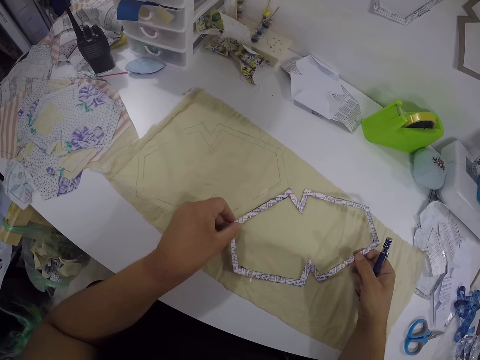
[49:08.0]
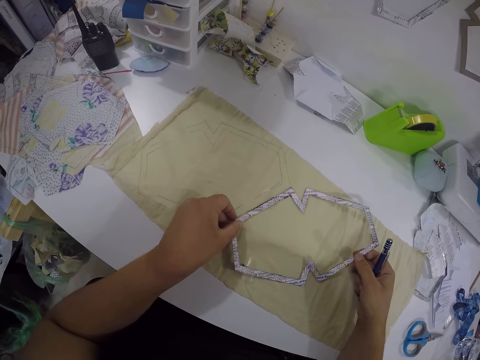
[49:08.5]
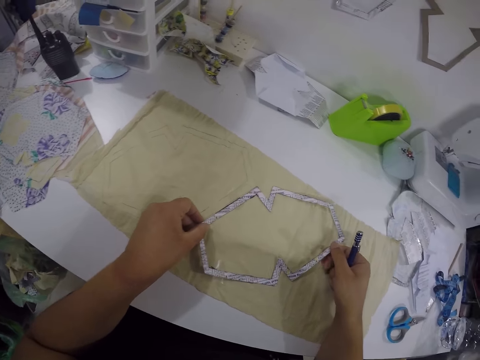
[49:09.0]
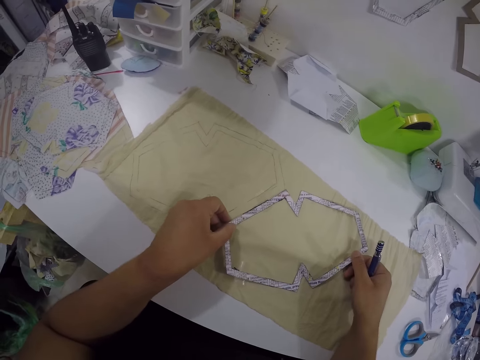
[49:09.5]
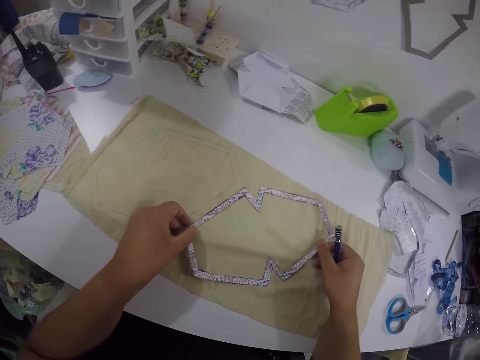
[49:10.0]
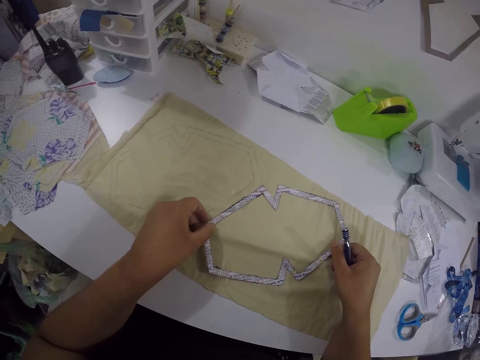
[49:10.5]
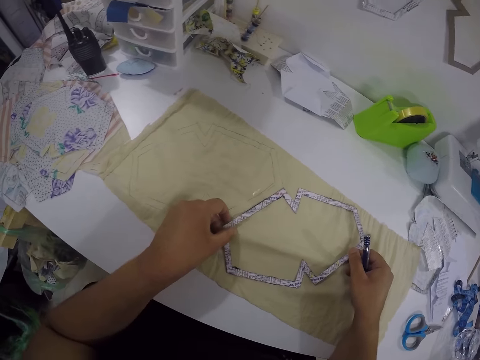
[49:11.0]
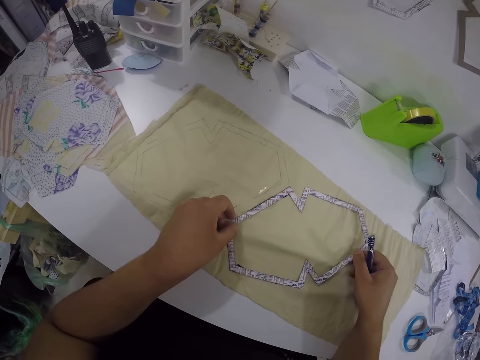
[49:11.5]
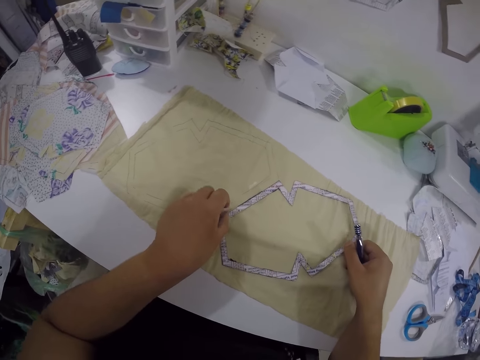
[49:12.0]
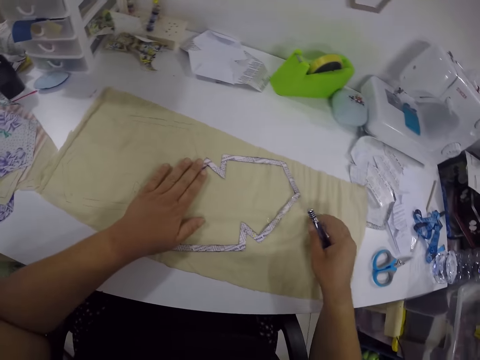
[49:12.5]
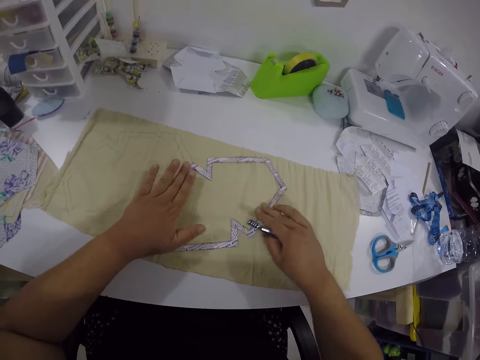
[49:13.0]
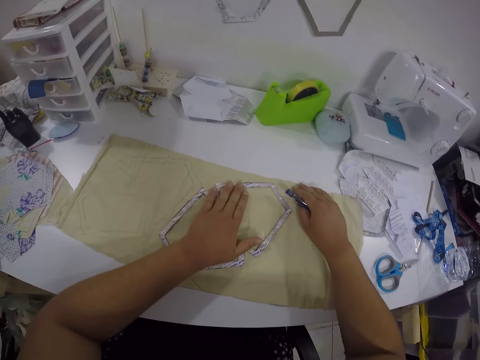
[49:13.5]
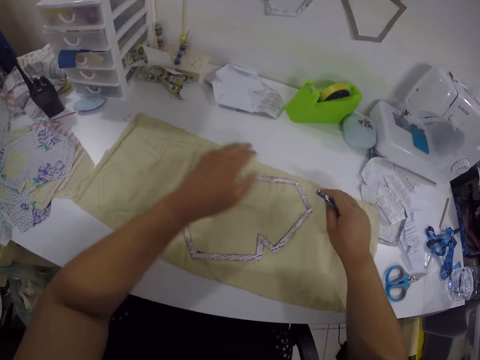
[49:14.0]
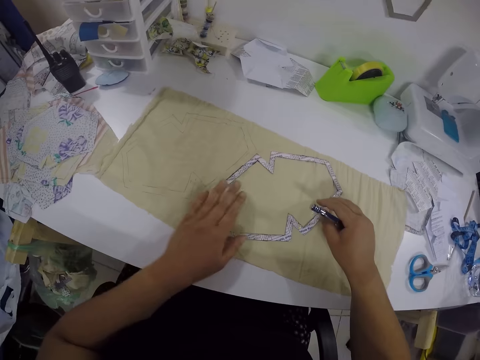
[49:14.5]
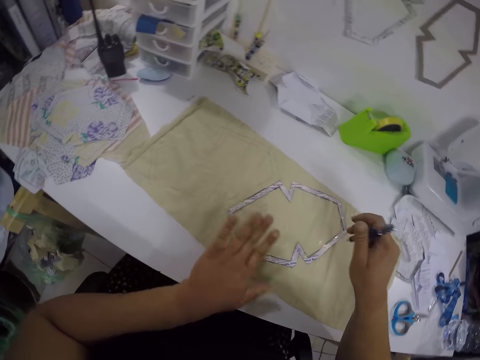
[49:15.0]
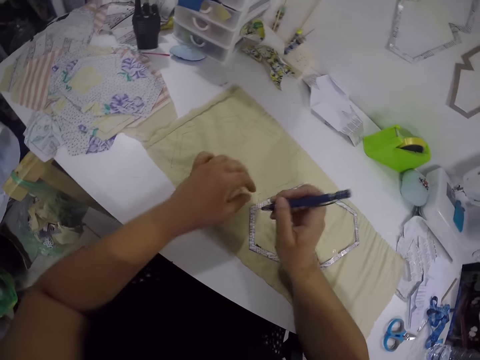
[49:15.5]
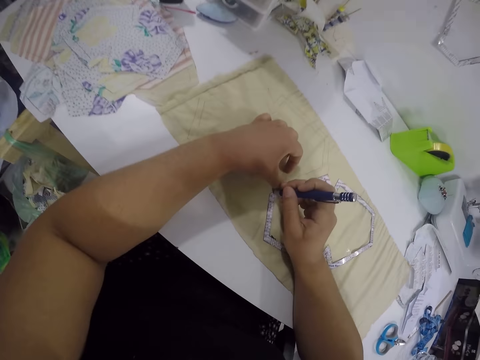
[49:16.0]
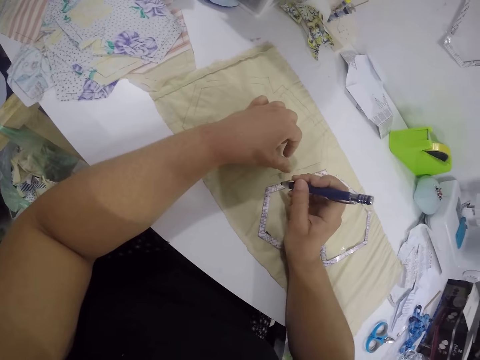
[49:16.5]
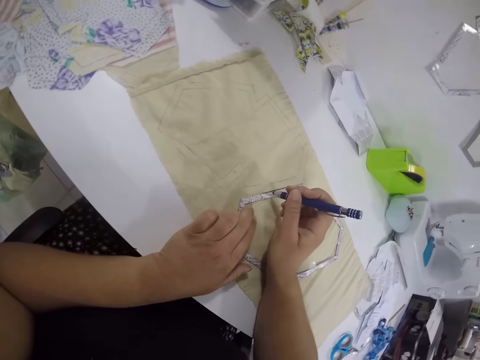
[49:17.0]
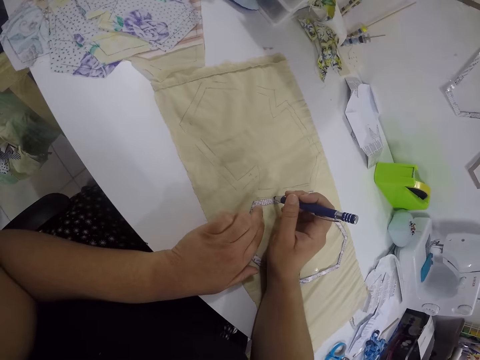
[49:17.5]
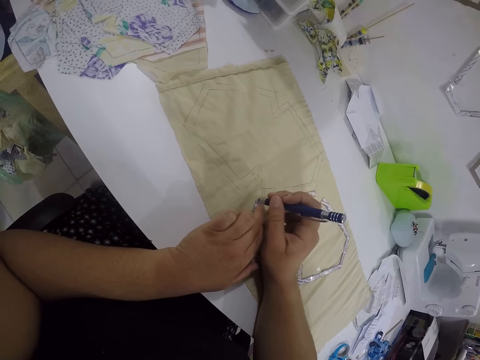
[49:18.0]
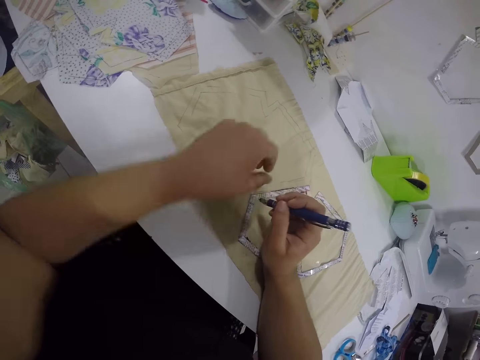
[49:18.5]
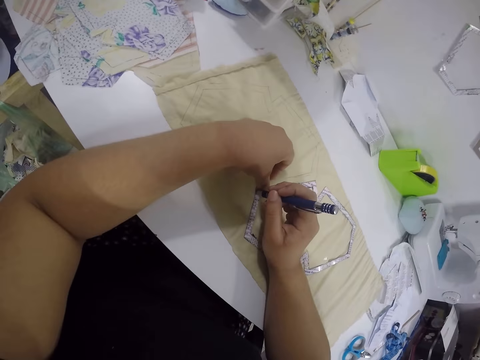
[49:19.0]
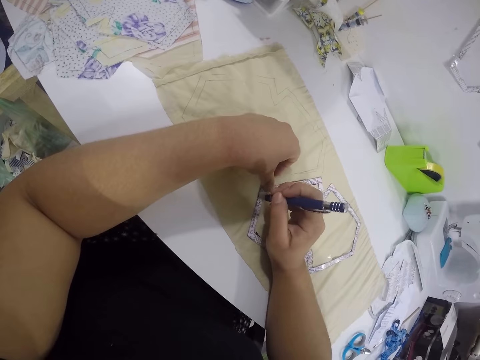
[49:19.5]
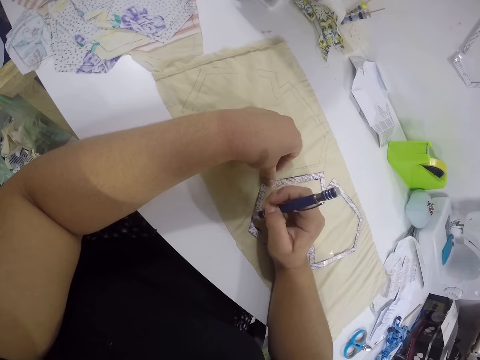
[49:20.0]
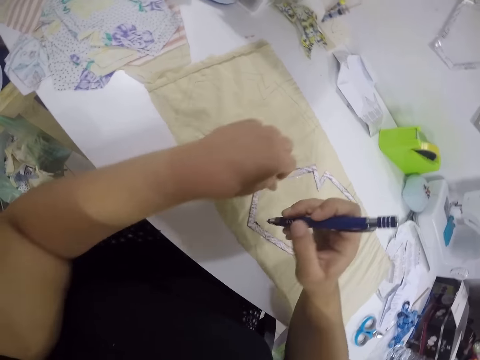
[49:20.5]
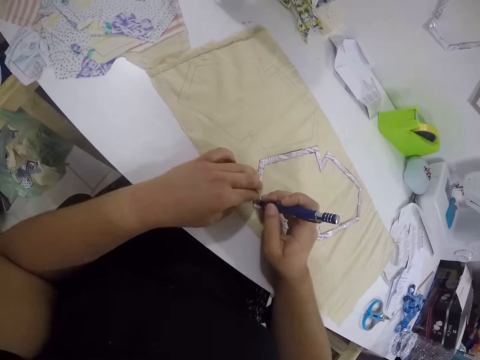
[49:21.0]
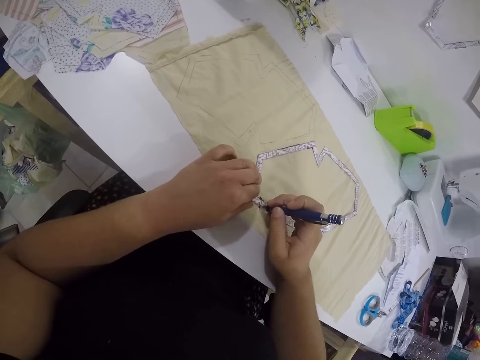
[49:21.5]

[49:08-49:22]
The camera wearer places the pattern paper on the fabric with both hands. She traces the pattern of the pattern paper on the fabric with the marker in her right hand.

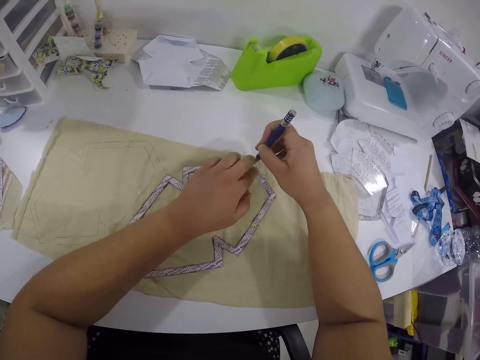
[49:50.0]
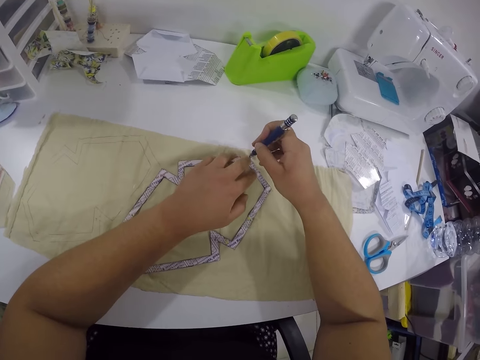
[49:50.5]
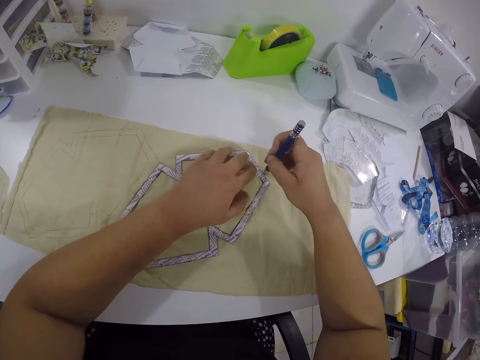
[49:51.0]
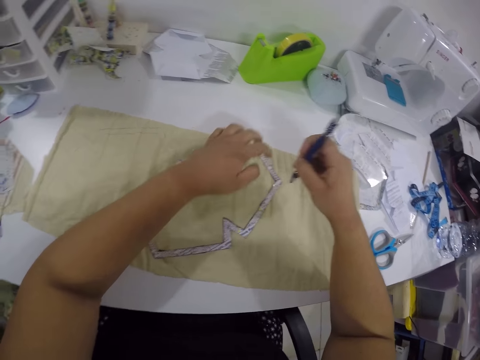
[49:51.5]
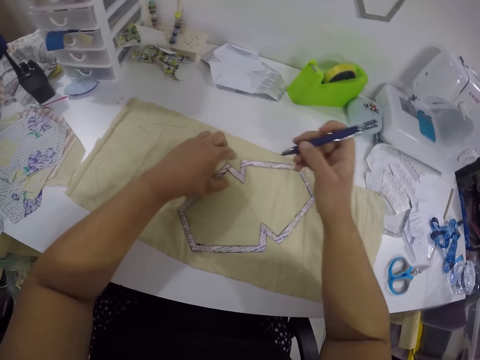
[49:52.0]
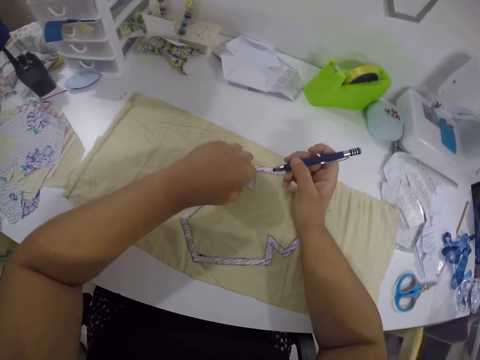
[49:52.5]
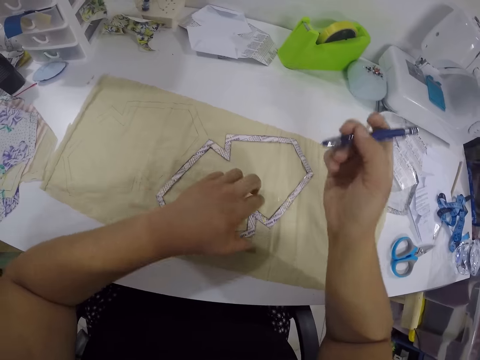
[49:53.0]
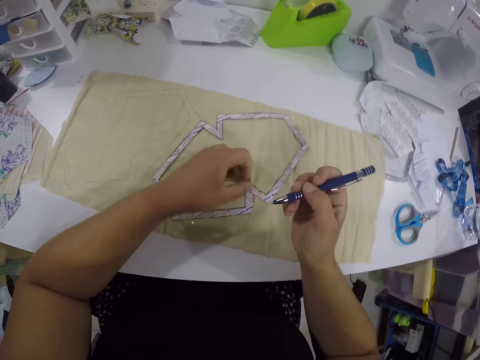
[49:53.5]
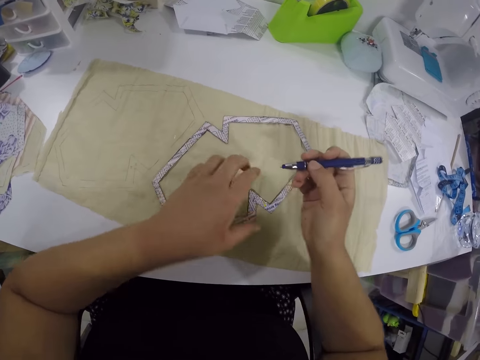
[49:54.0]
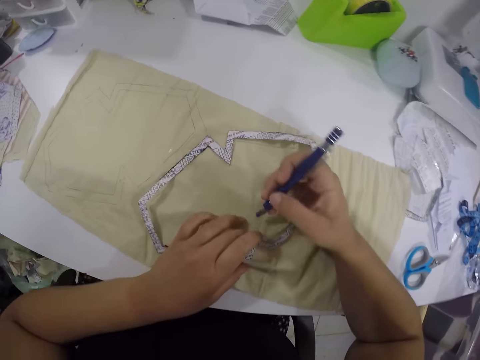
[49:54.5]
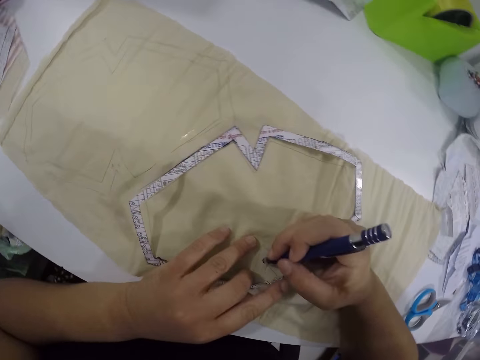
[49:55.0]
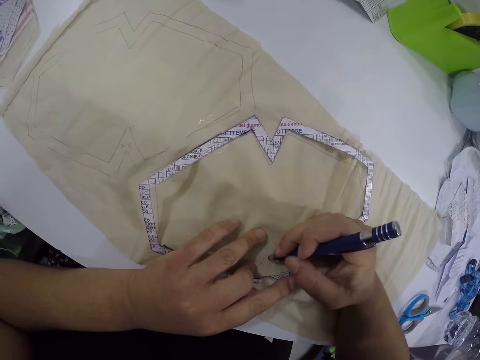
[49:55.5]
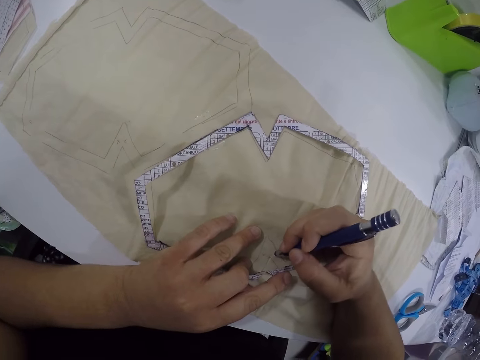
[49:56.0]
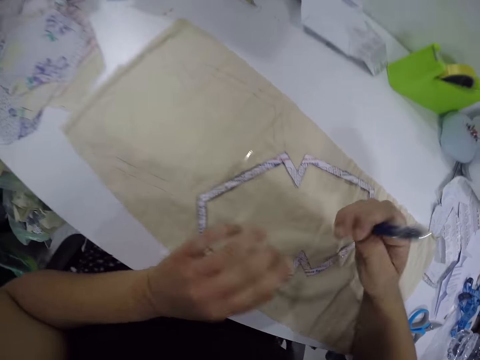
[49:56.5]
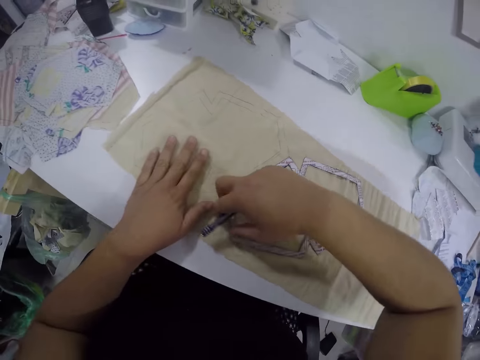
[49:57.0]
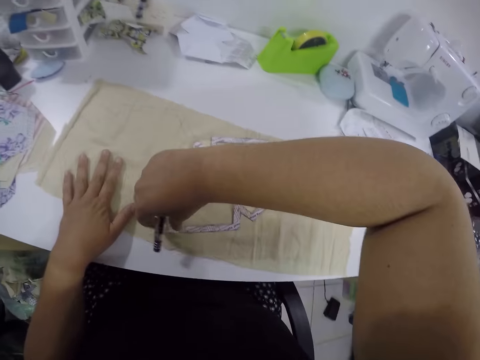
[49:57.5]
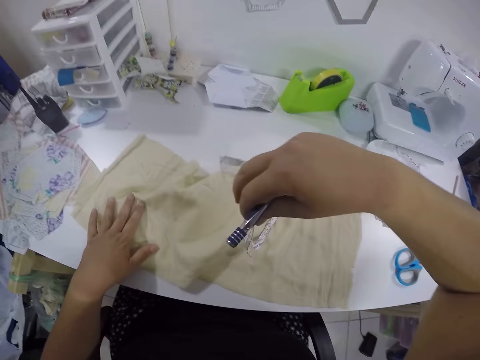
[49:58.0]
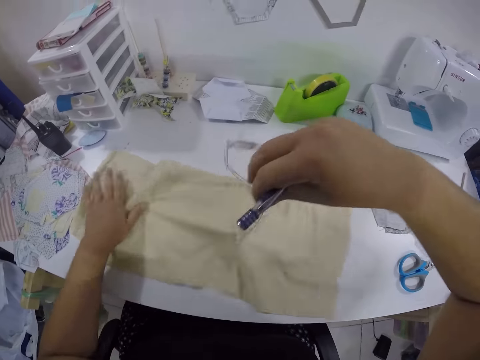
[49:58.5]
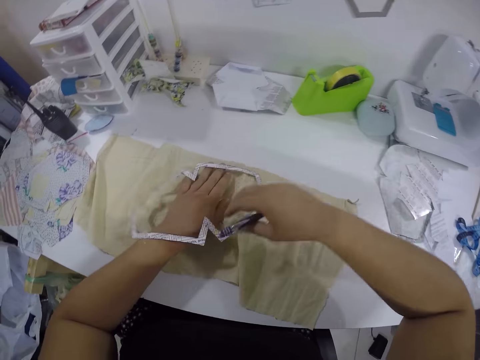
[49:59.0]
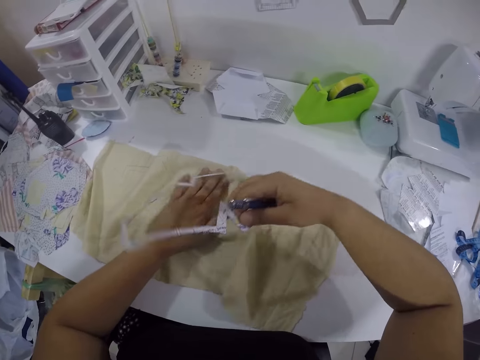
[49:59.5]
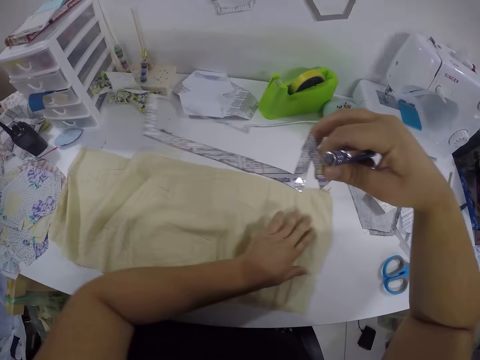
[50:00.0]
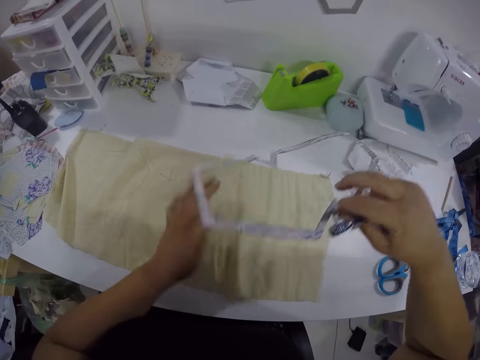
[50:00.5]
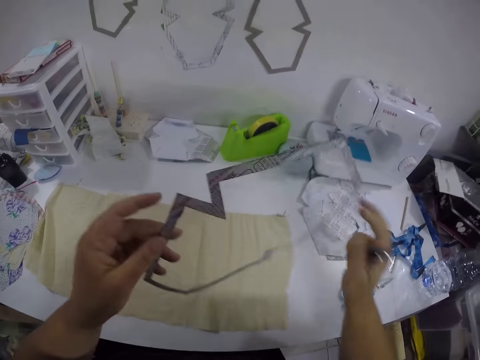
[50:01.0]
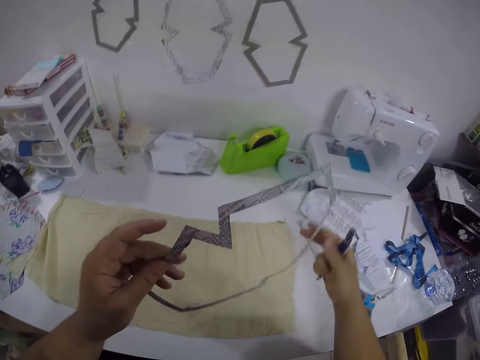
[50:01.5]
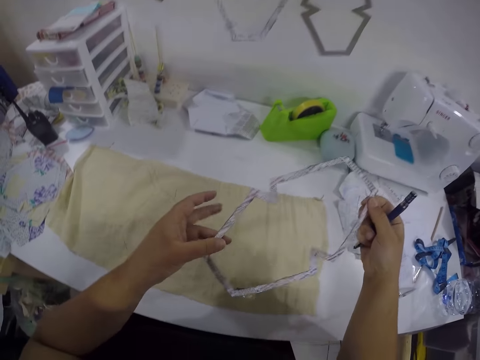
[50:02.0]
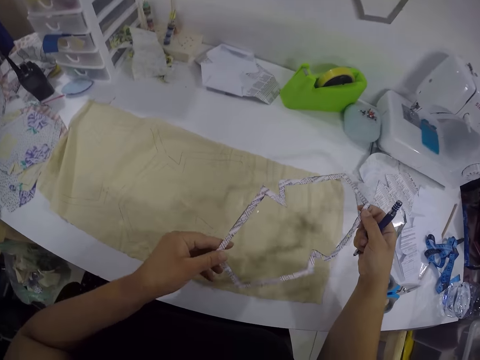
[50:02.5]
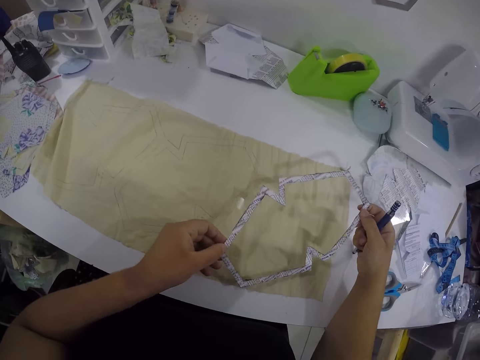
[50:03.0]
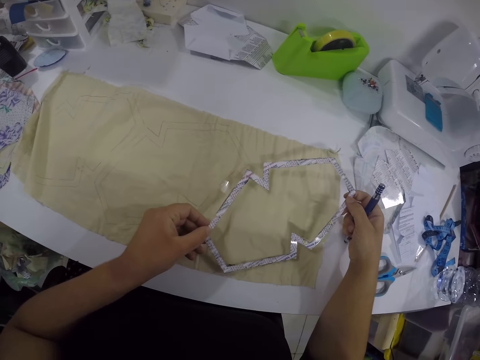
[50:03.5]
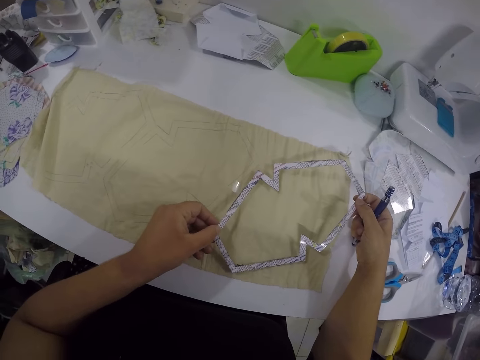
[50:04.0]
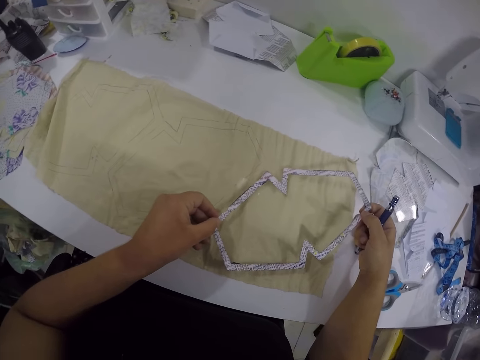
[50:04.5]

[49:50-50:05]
The camera wearer raises both hands. She places her left hand on the tracing material, raises her right hand, and holds the tracing material with her left hand. She writes on the cloth with a fabric marker pen. She holds down the fabric on a table with her left hand. She places her left hand on the cloth. She removes the sketch paper from the fabric with her right hand. She straightens the cloth on the table with her left hand. She flips the tracing material with her right hand. She picks up the tracing material with her right hand. She adjusts the fabric on the table with her left hand. She places her right hand on the cloth. She holds the tracing material with both hands. She passes the sketch paper from her right hand to her left hand. She holds the tracing material with her left hand. She touches the fabric on the table with her right hand. She holds the sketch paper with both hands.
